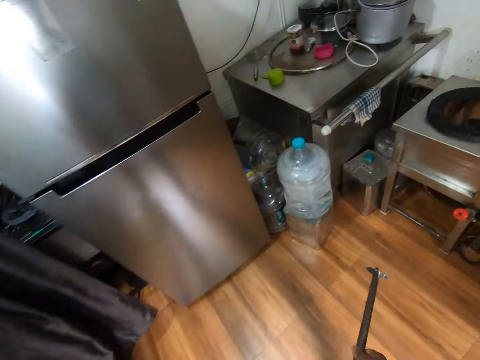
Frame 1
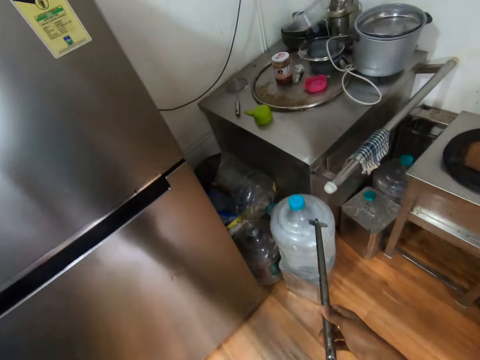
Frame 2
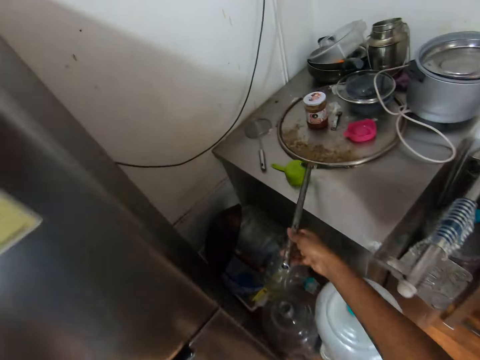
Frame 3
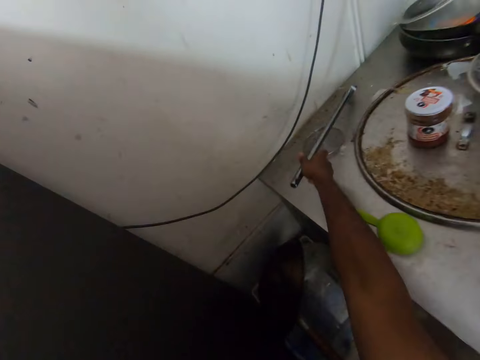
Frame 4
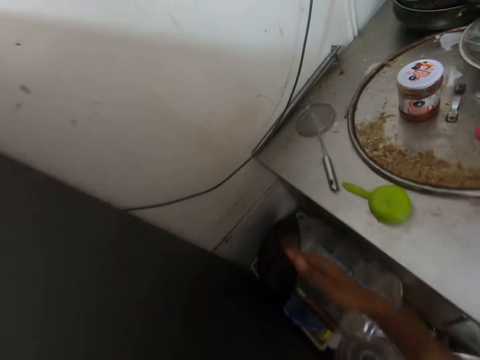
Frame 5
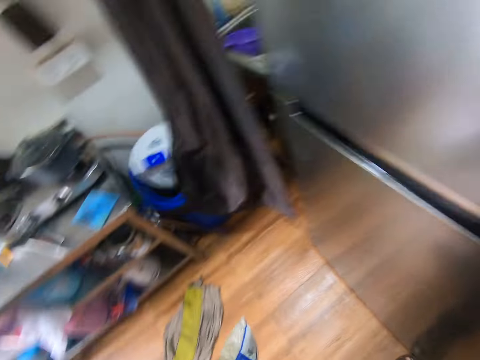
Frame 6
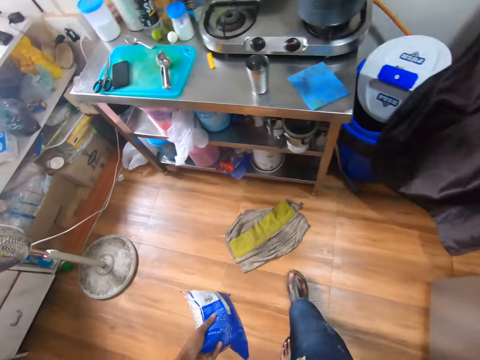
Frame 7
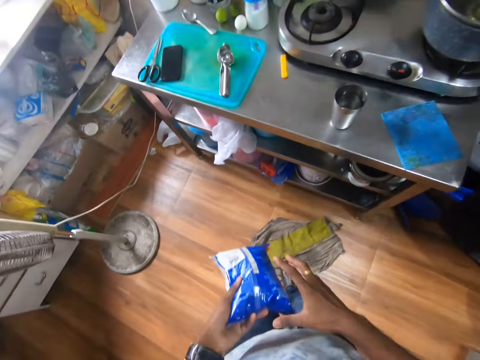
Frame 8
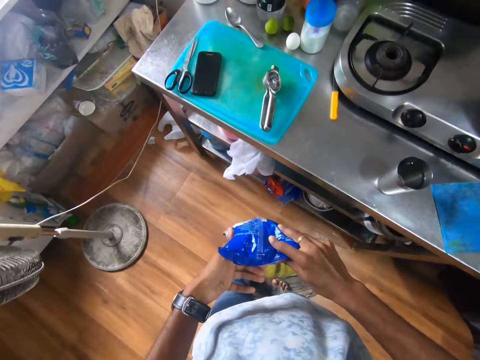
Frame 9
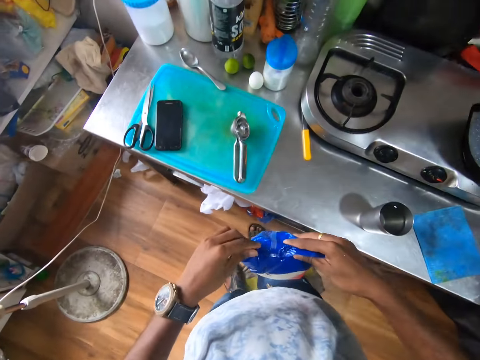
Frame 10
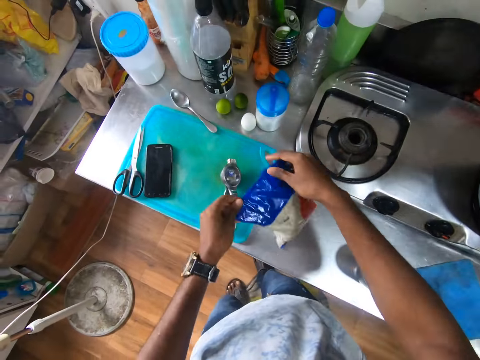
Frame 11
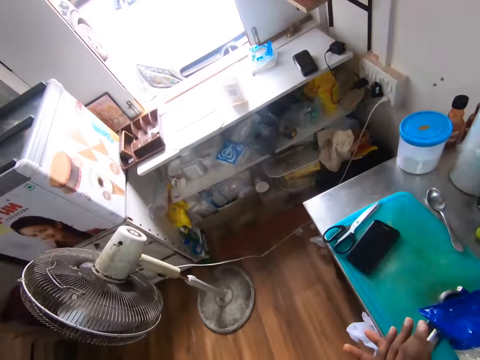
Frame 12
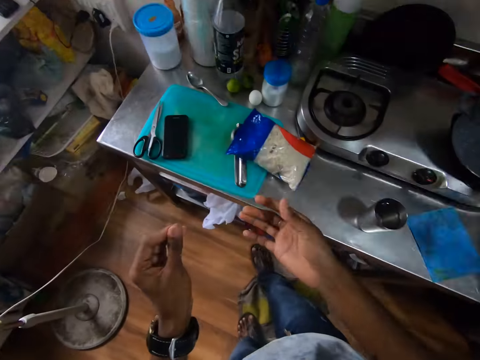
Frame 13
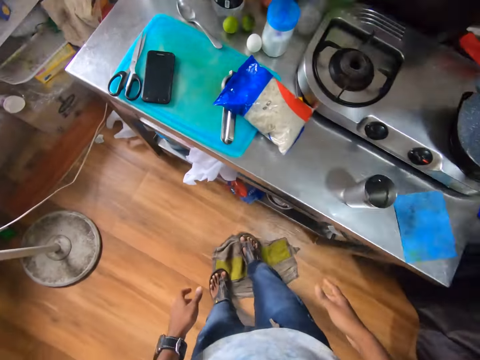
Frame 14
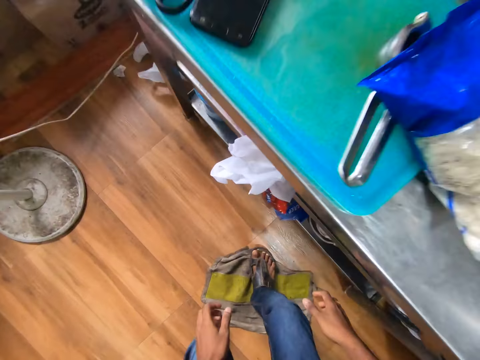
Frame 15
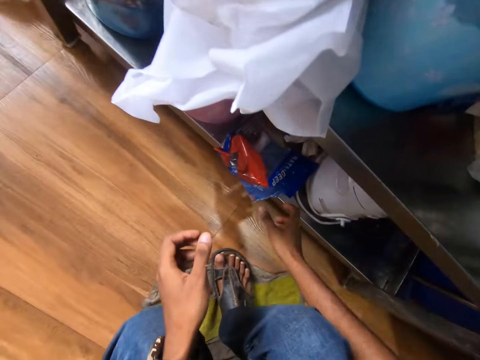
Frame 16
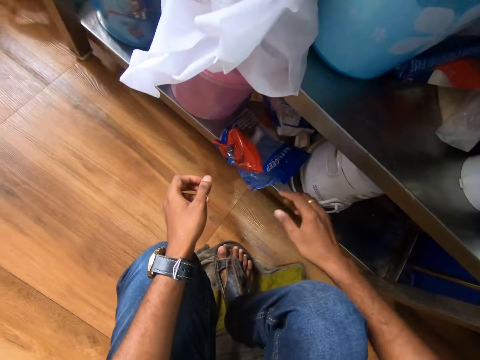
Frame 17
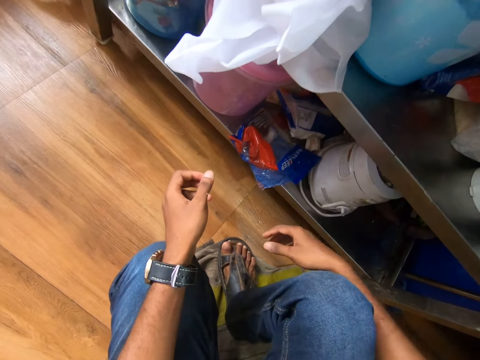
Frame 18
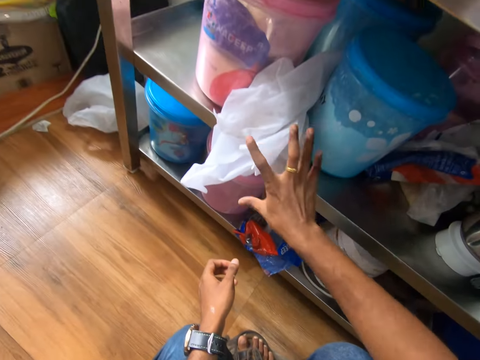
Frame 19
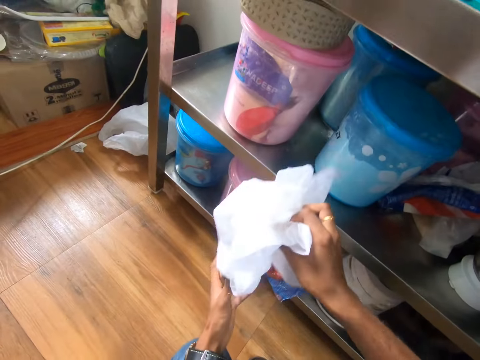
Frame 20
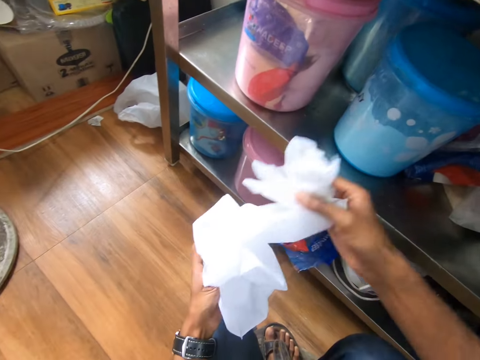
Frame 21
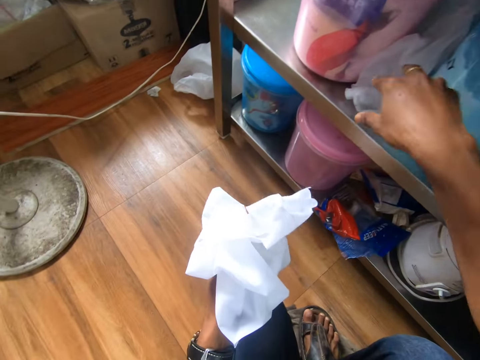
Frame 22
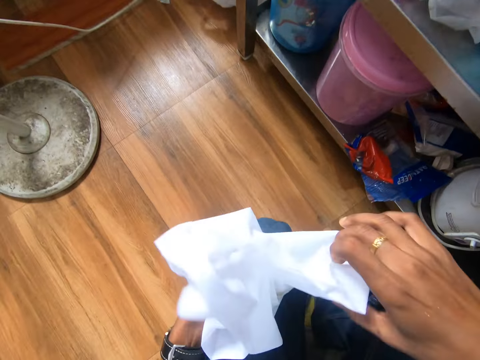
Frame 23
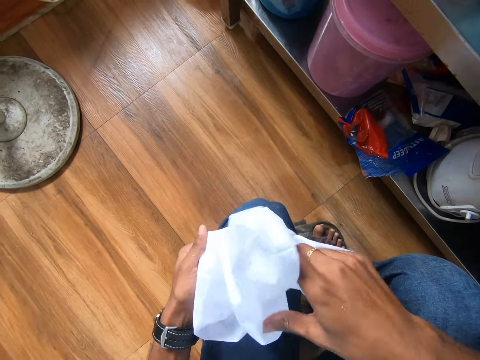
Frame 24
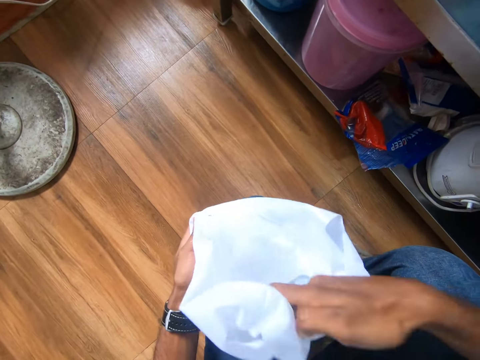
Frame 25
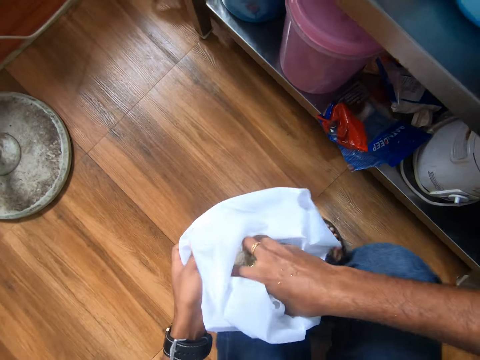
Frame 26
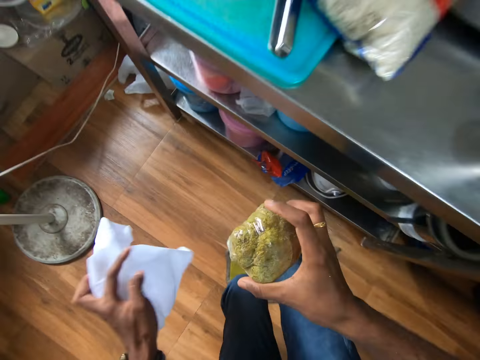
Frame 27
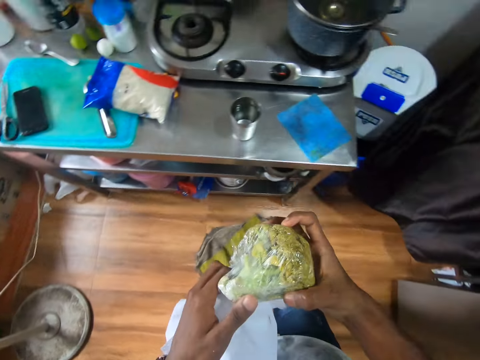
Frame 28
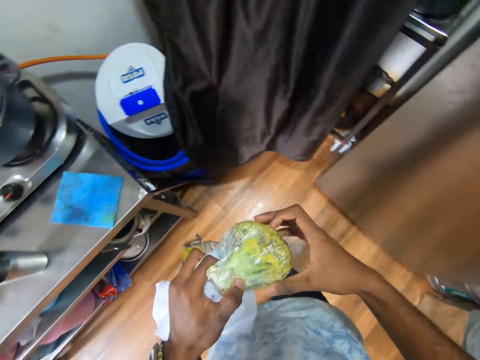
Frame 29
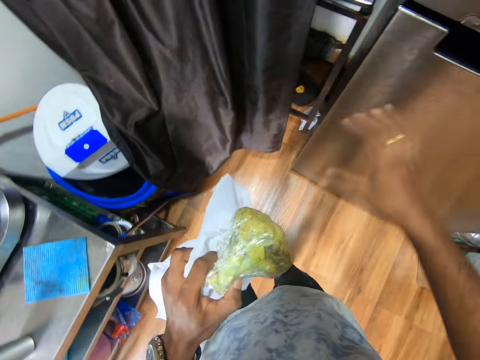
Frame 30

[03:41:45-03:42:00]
The camera wearer walks. She drops the pole on the table with her right hand. She walks. She drops the pack of flour on the table with both hands. She rubs hands together. She squats. She picks a sack and a paper bag from a rack with her right hand. She puts the sack under the table with her right hand. She returns the paper bag on the shelf. She opens the sack. She picks a cauliflower from the sack with her right hand. She stands.

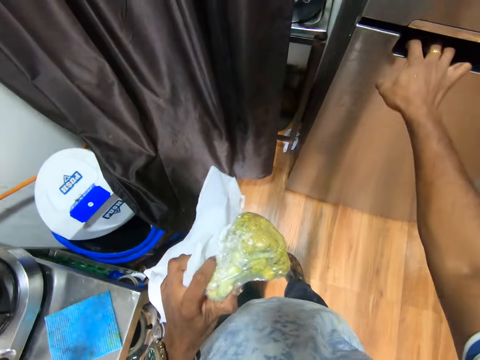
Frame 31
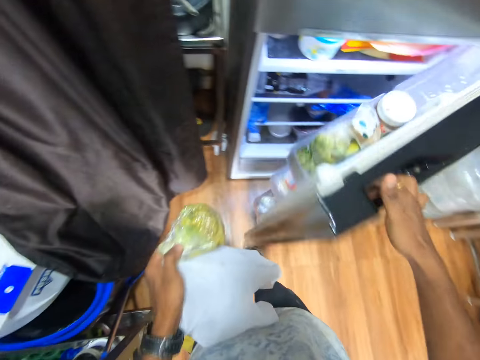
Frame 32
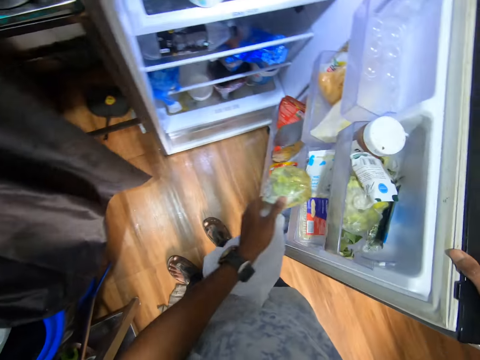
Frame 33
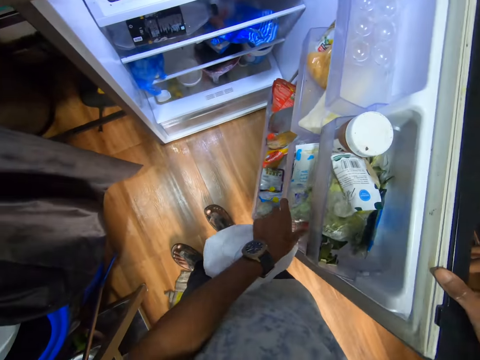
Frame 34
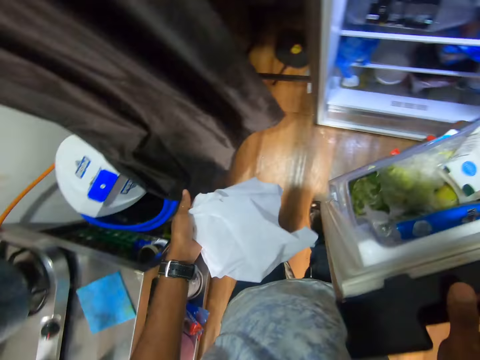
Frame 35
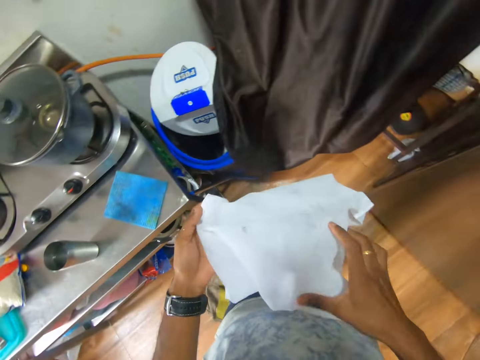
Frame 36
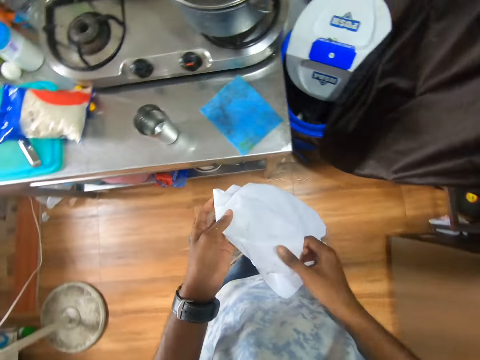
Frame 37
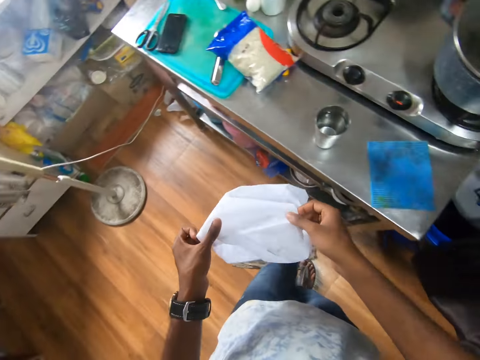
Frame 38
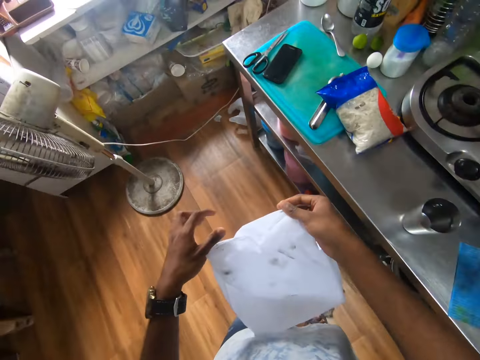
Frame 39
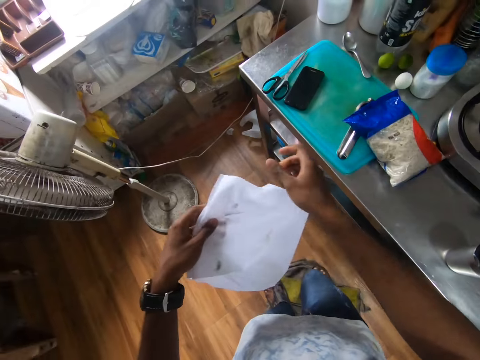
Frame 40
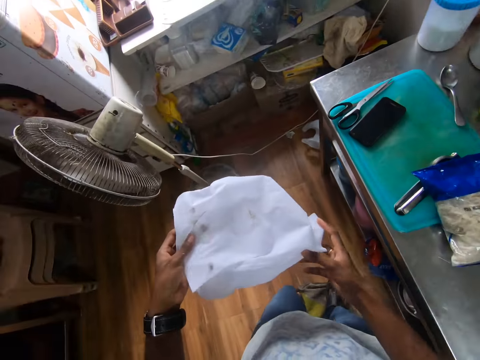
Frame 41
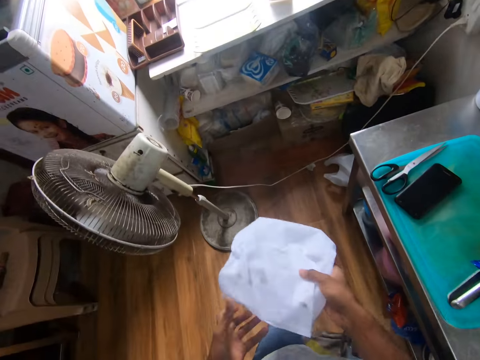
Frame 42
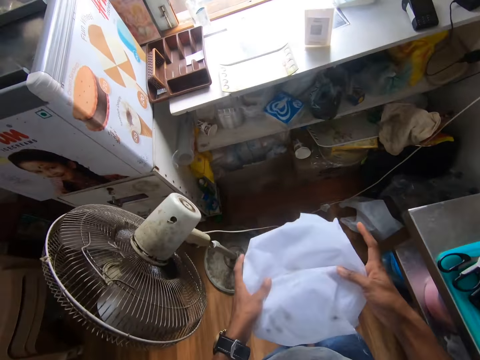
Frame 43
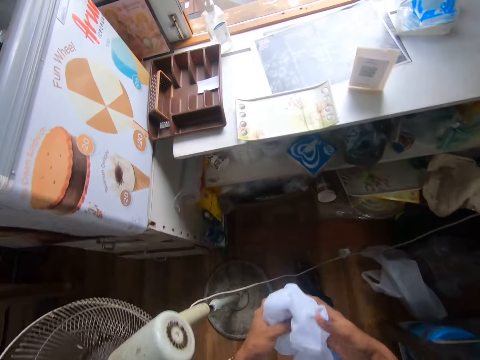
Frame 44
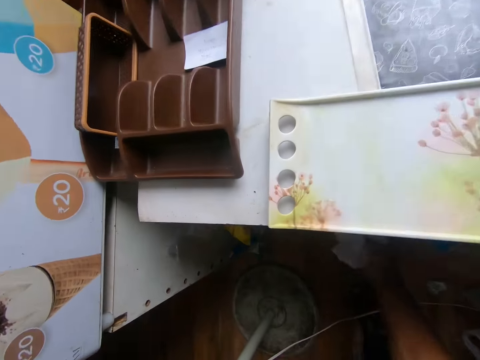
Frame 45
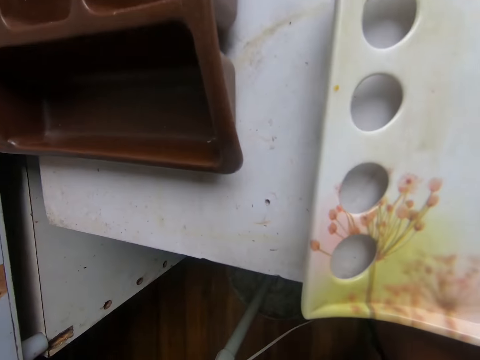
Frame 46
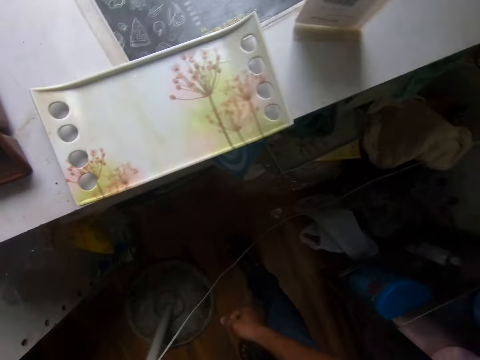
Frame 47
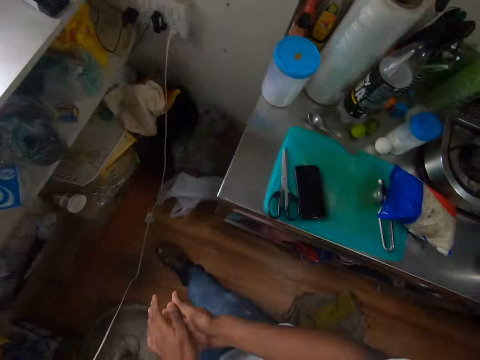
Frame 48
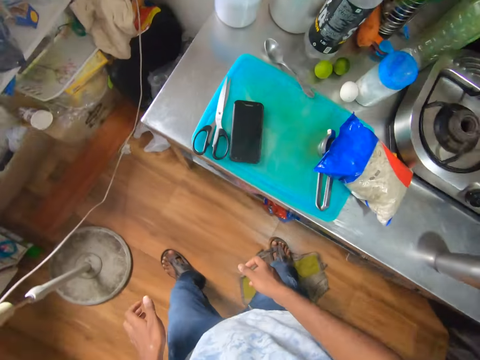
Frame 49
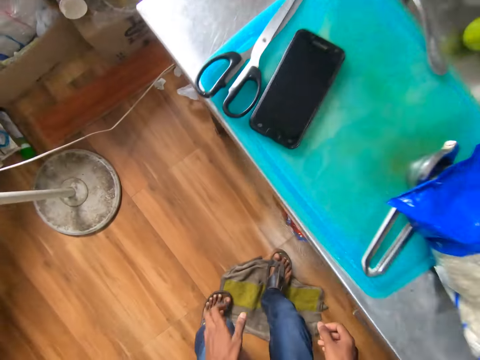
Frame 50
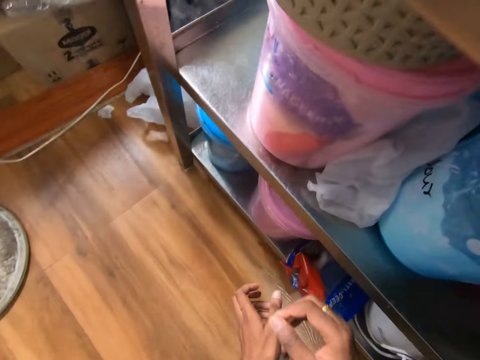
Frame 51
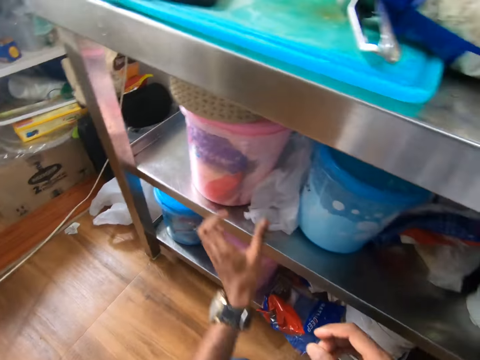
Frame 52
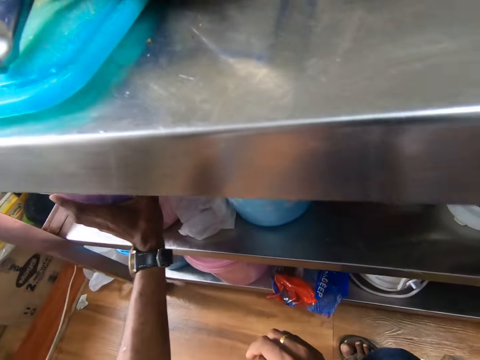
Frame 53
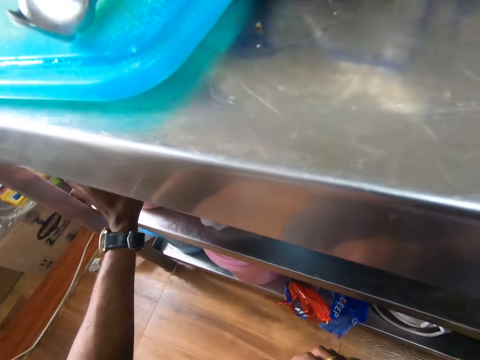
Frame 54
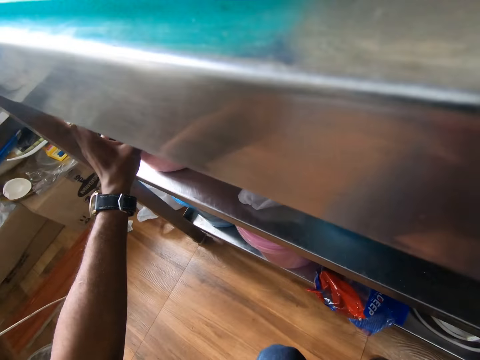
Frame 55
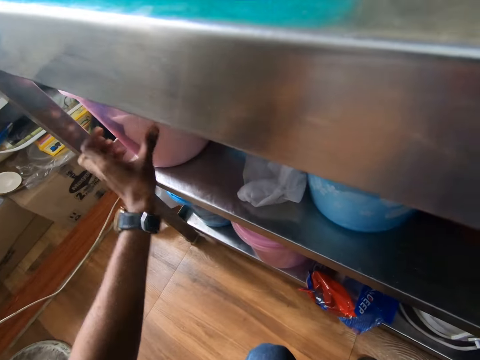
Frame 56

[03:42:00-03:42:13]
The camera wearer opens a refrigerator door with her right hand. She puts the cauliflower in the refrigerator with her left hand. She closes the refrigerator door with her right hand. She folds the sack. She straightens the sack with both hands. She walks. She puts the sack under the table with her right hand. She steps back. She squats. She shifts a plastic container under the table with her left hand.
